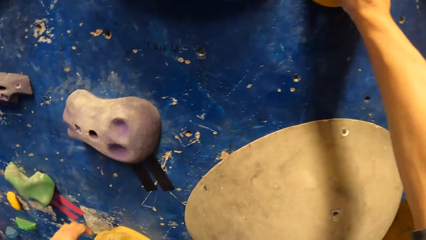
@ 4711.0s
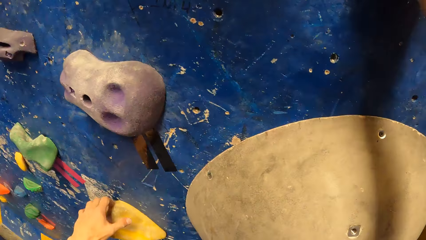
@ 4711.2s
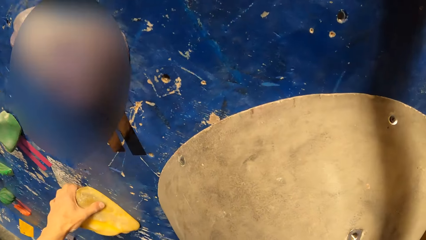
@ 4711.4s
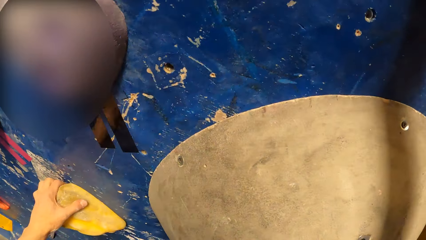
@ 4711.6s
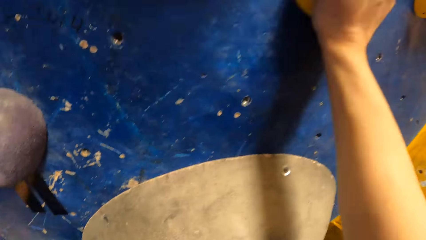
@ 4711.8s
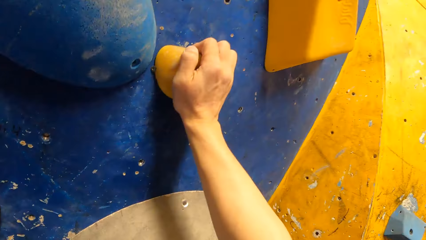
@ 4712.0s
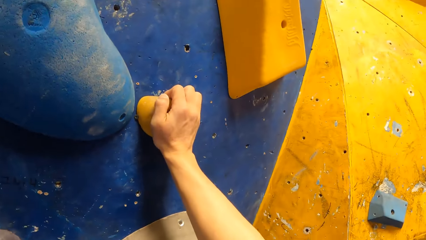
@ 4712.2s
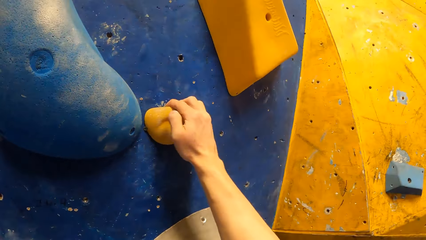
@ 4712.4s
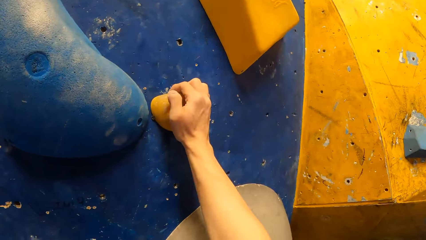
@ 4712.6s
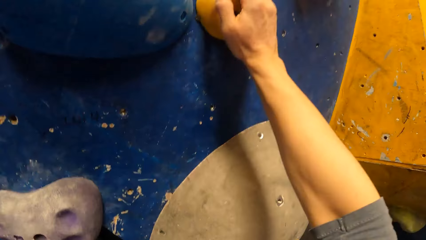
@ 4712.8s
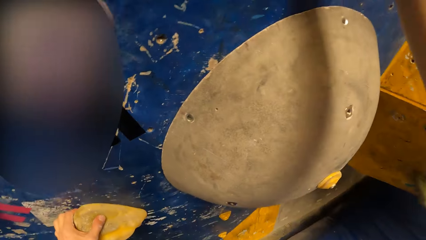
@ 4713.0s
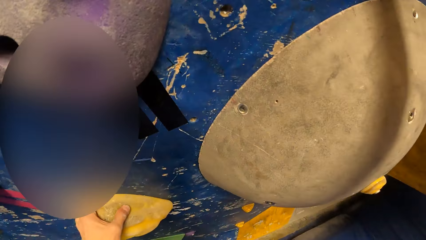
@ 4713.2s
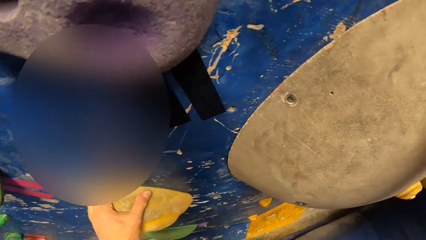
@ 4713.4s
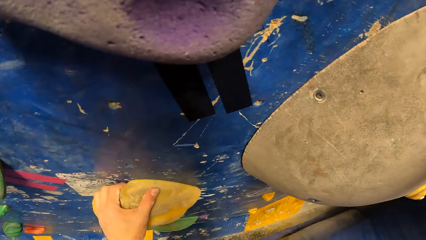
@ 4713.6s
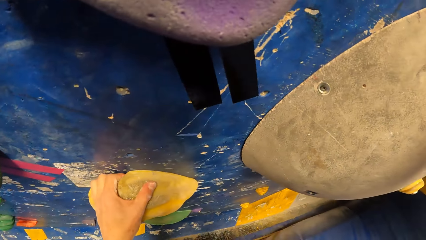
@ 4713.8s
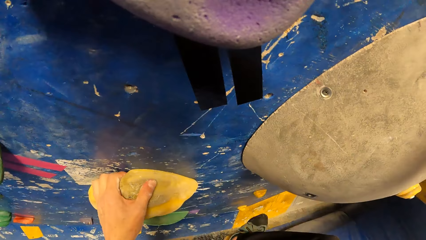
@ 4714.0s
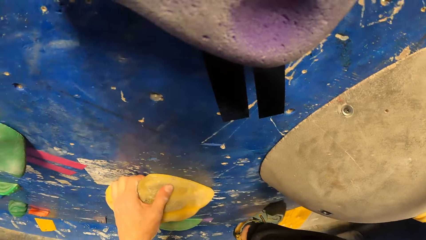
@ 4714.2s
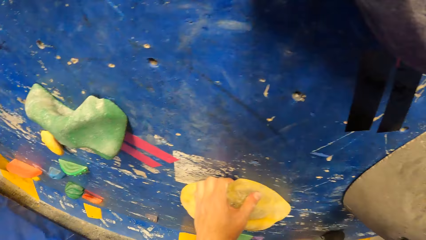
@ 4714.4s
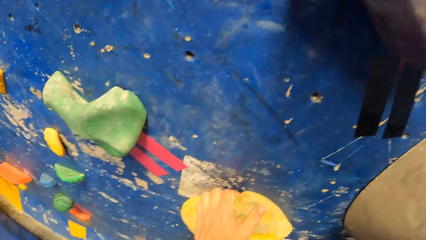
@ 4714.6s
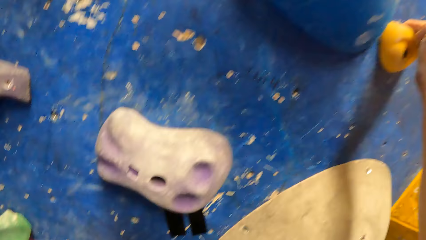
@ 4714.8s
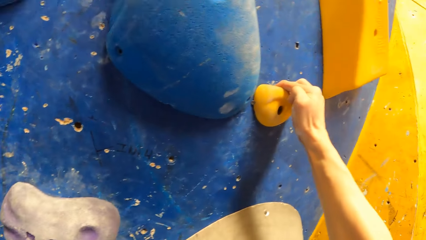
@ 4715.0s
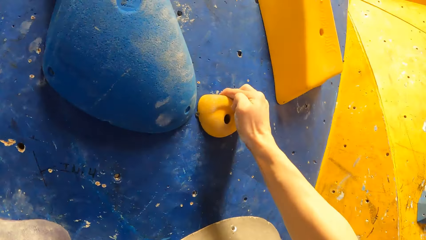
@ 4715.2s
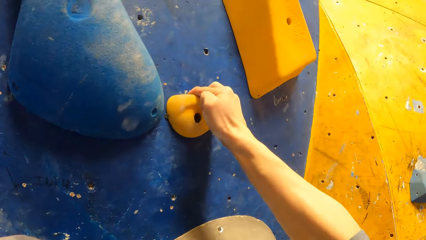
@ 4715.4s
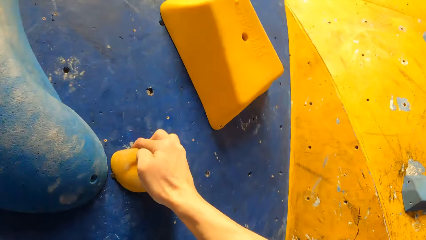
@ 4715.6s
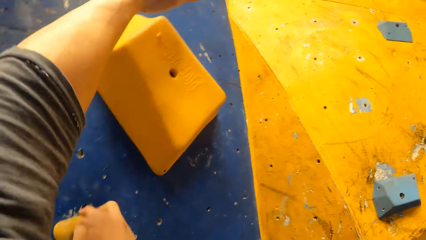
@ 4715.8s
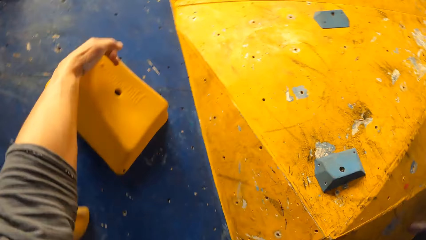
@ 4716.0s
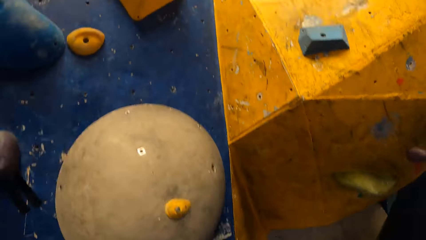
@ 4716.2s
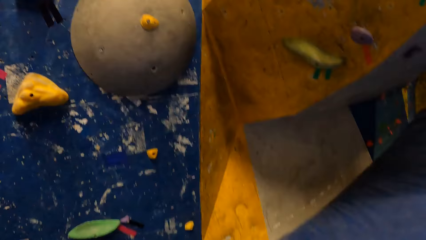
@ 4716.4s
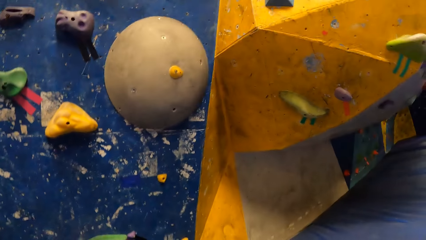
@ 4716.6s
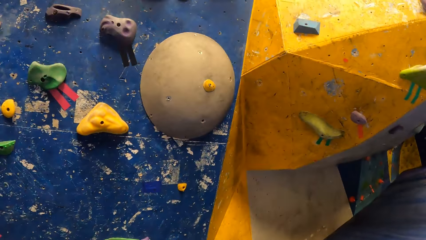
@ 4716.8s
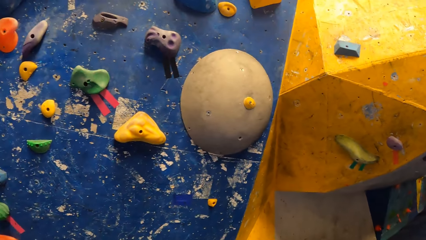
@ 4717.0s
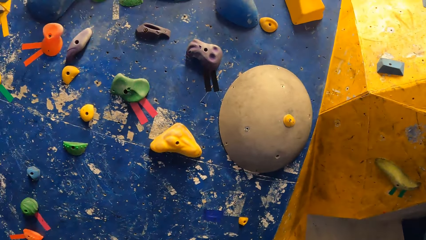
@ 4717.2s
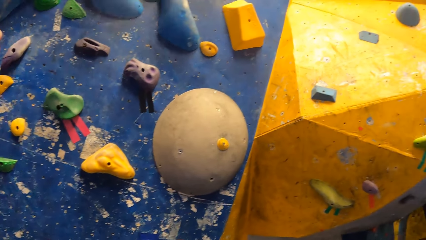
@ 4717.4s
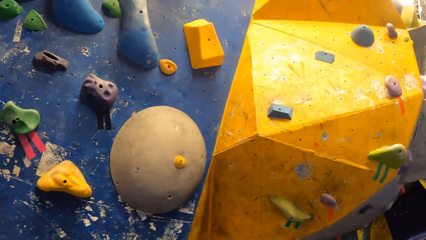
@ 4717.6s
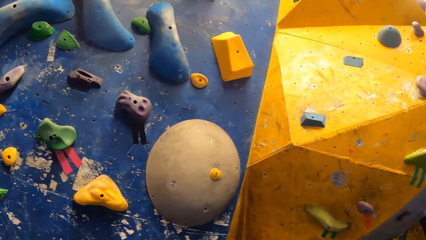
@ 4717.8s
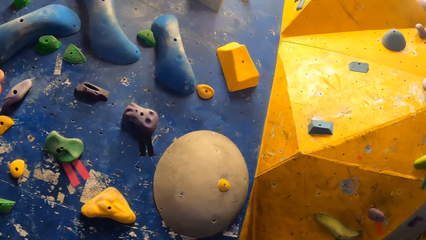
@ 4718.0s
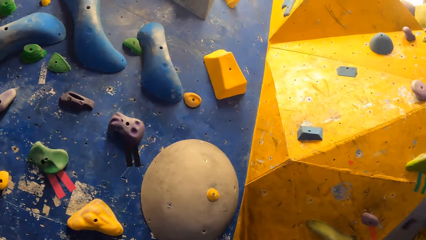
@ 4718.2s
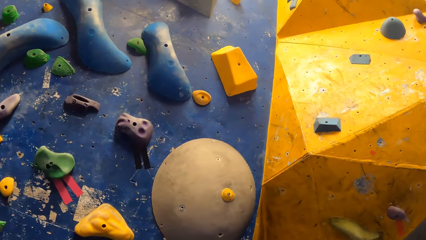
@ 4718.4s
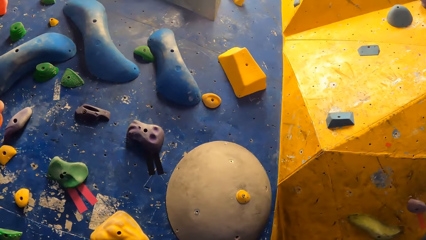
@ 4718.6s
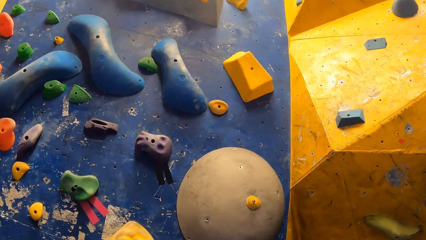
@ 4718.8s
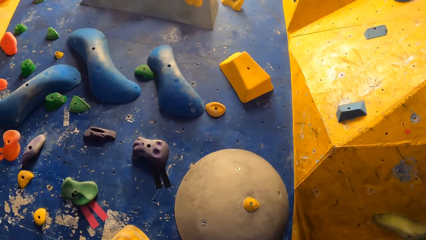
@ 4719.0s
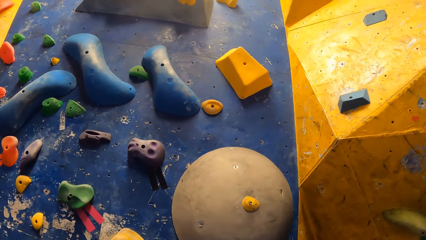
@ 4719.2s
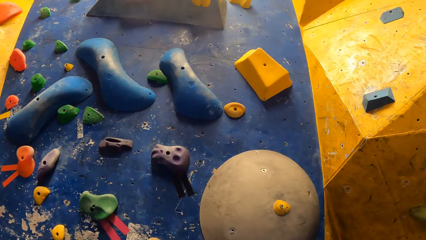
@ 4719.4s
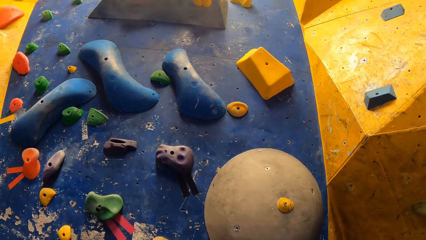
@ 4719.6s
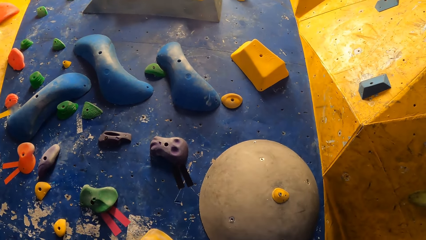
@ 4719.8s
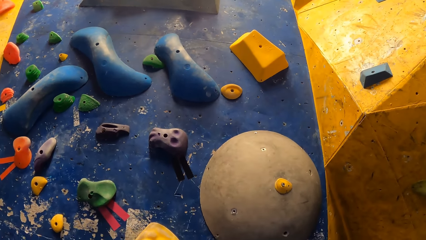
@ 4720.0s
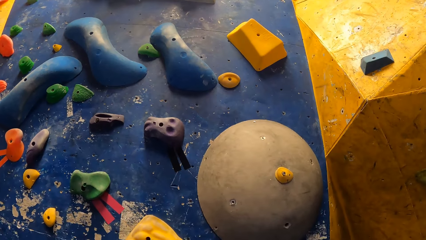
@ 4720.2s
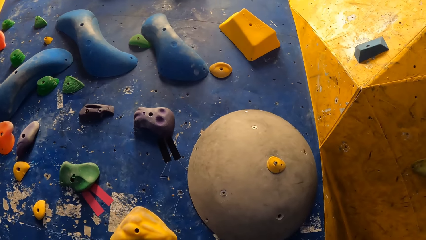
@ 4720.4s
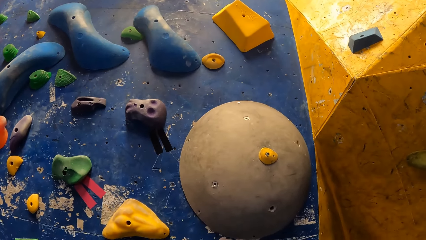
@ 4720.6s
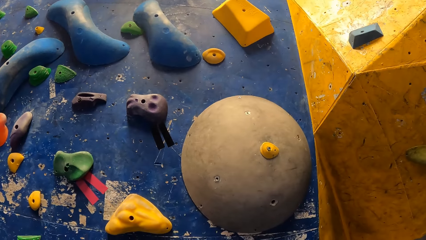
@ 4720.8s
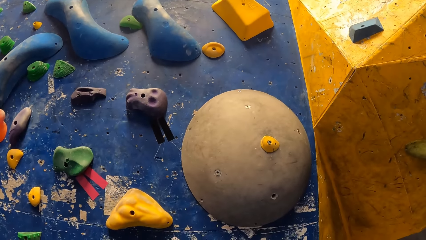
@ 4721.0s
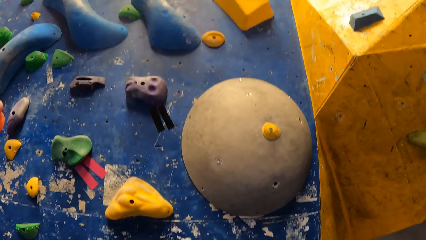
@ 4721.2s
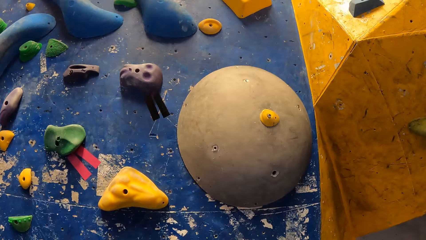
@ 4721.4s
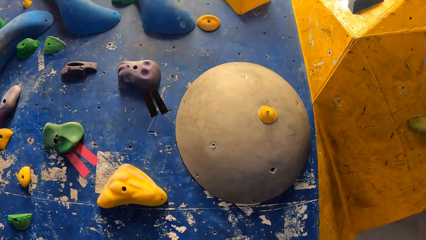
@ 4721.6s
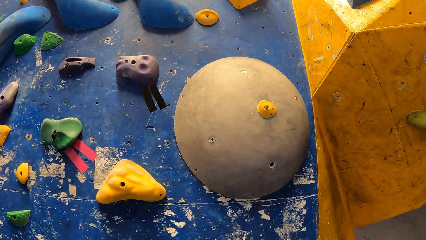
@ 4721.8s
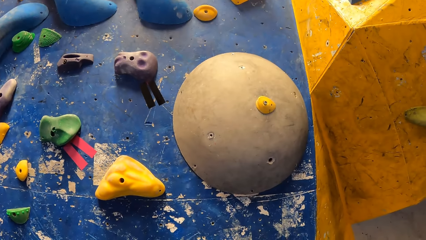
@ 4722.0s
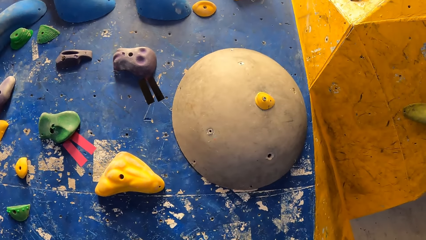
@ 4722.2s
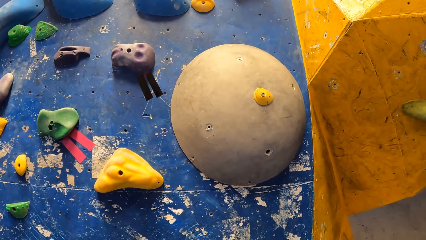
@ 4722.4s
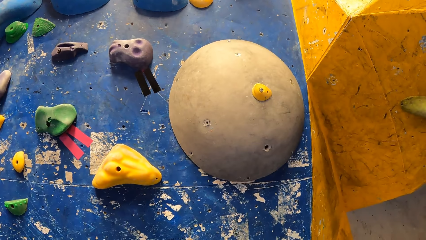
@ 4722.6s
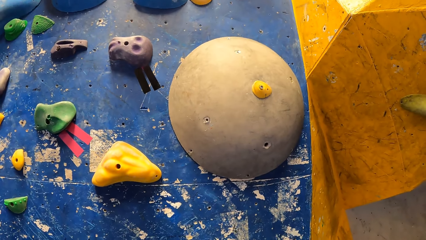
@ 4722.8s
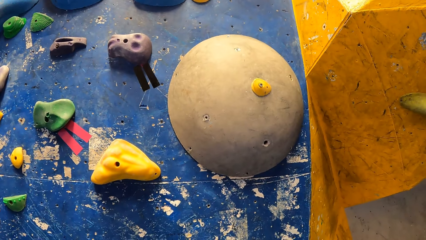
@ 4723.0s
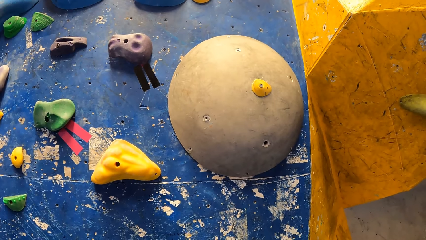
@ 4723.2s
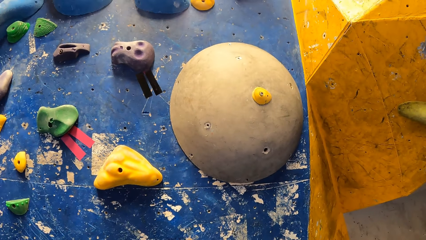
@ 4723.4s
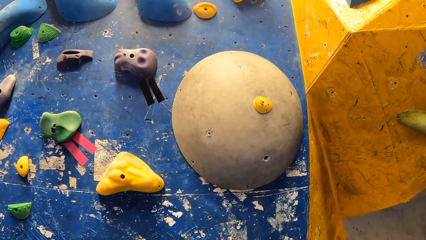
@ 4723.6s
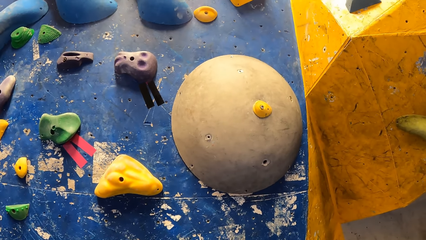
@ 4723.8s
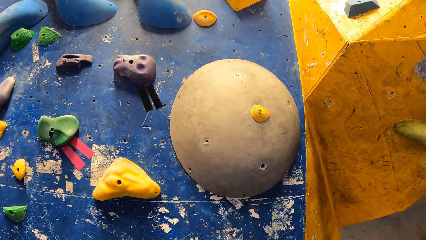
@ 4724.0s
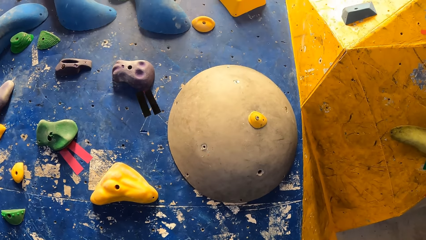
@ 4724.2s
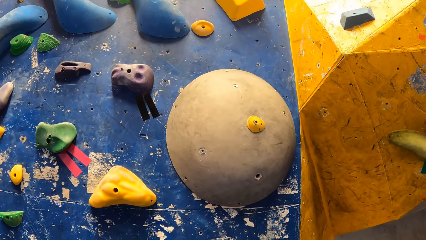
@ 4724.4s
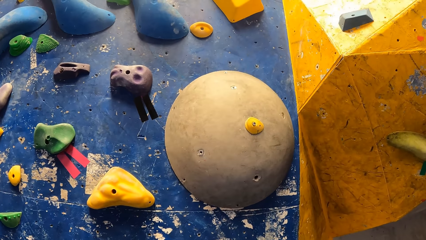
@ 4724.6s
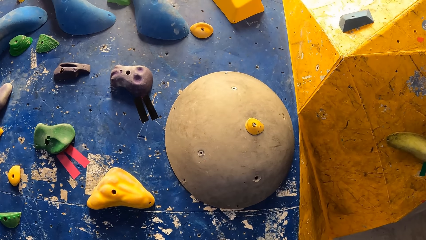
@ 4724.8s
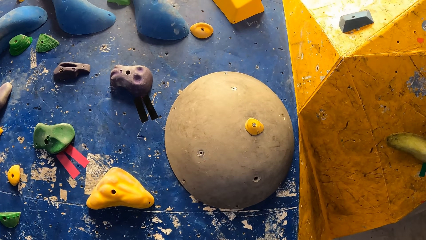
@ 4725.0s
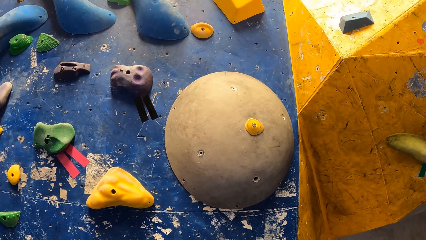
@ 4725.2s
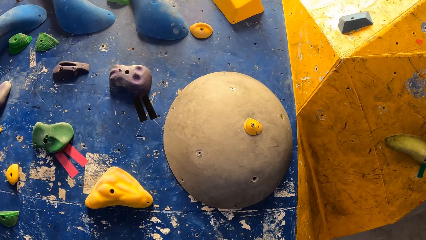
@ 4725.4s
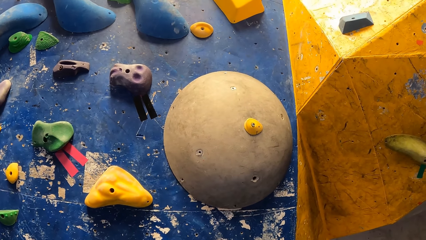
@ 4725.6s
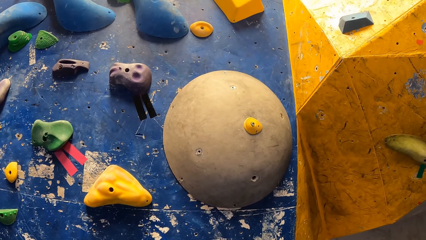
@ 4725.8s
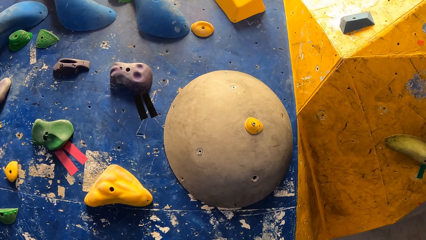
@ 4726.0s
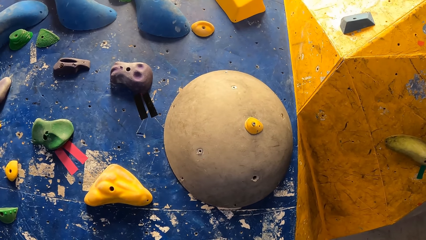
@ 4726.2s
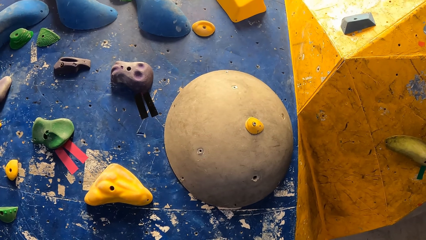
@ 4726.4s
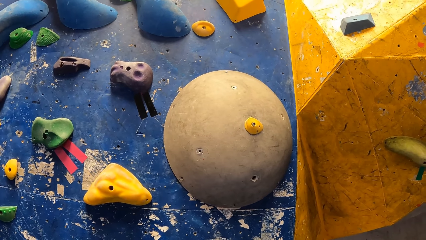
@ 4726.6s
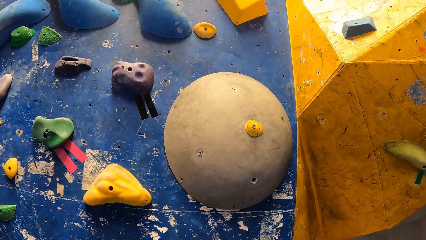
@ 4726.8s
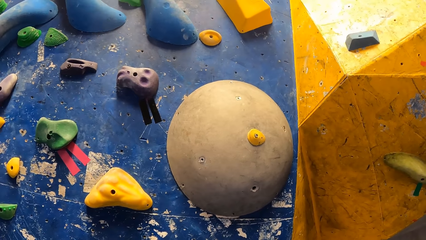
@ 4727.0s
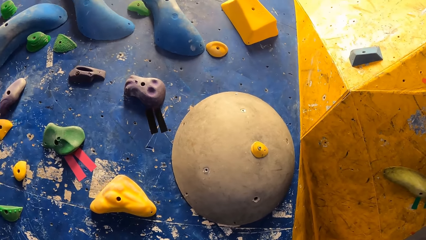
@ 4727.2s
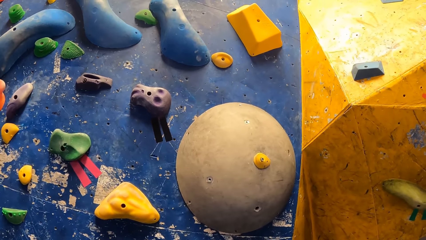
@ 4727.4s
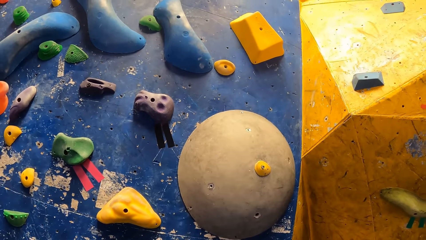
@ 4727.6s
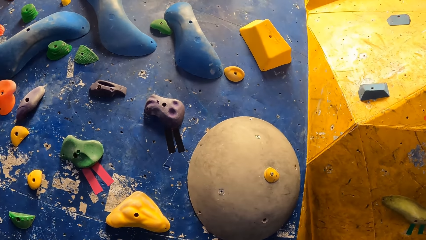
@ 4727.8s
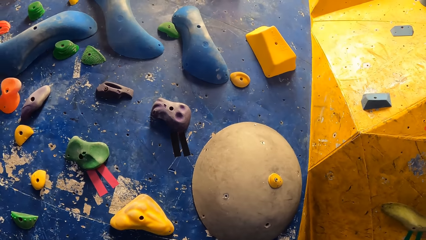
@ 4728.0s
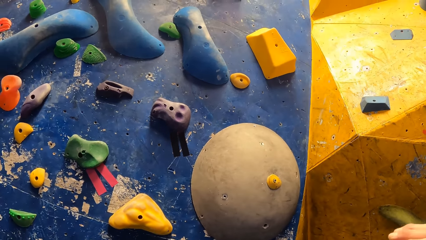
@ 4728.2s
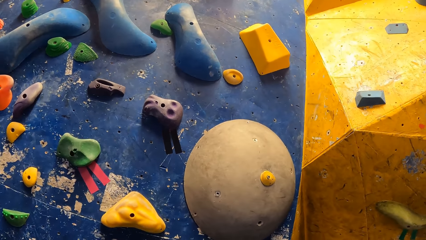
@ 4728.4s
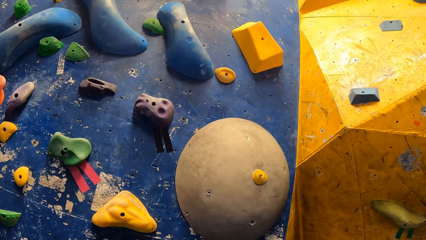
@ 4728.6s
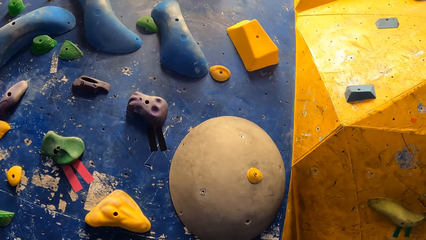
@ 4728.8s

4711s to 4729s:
The camera wearer places his right leg on a climbing hold on the wall. He touches a climbing hold on the wall with his left hand. He jumps down from the wall. He looks at the rock climbing game.
